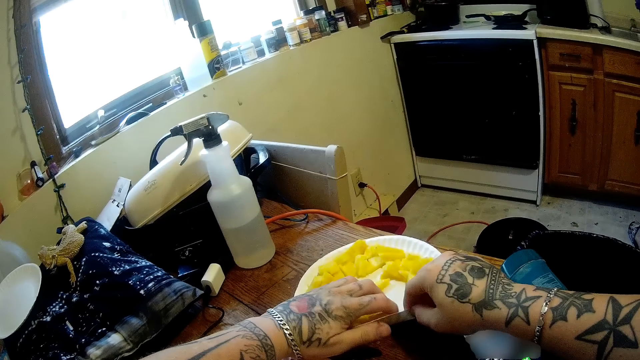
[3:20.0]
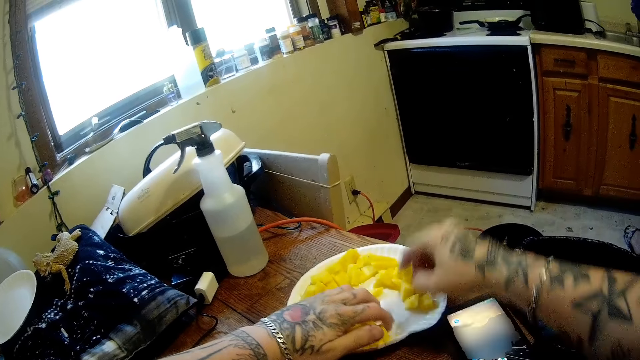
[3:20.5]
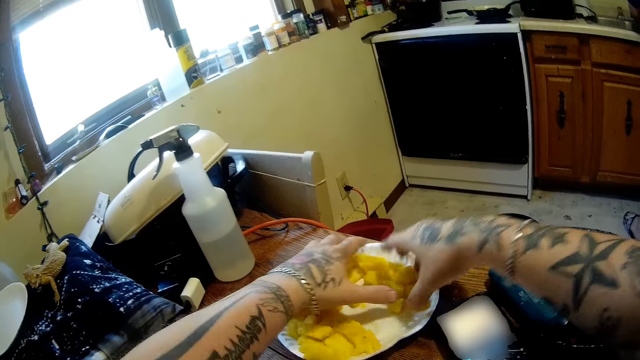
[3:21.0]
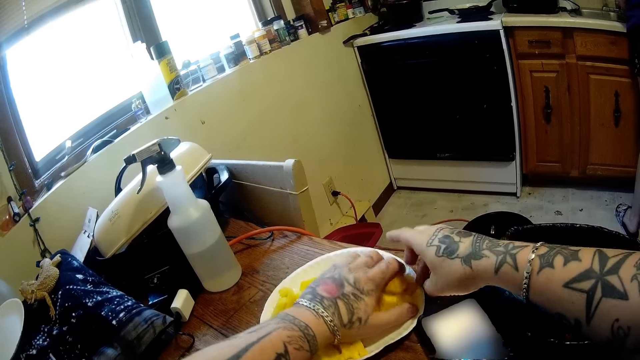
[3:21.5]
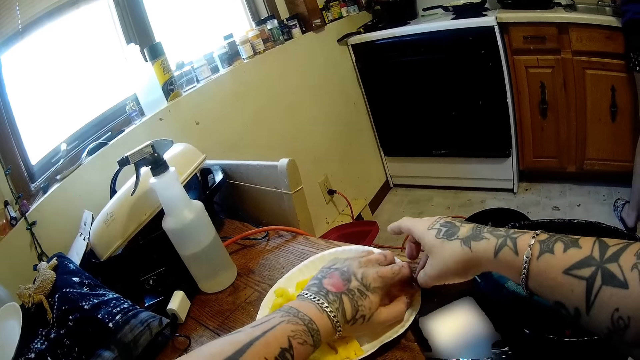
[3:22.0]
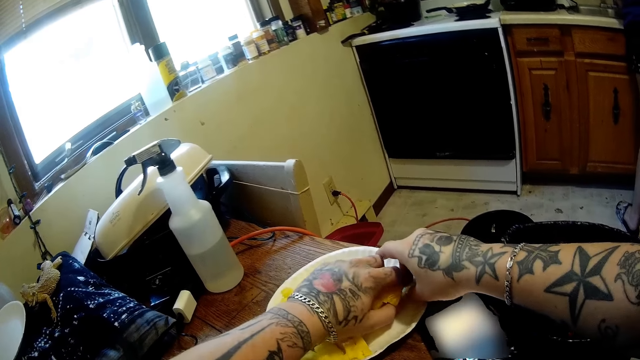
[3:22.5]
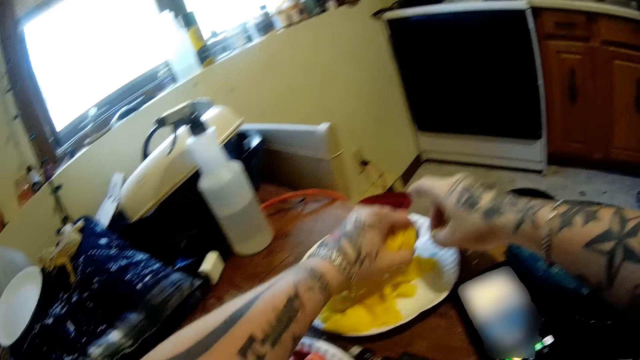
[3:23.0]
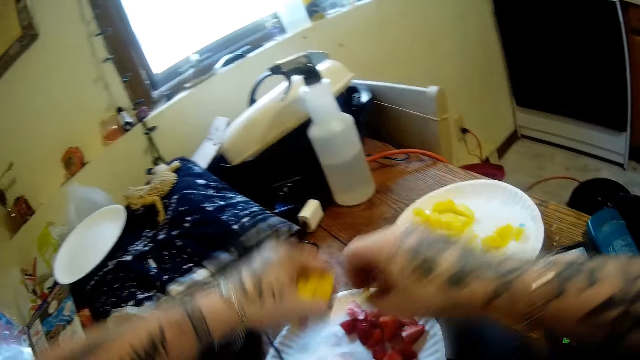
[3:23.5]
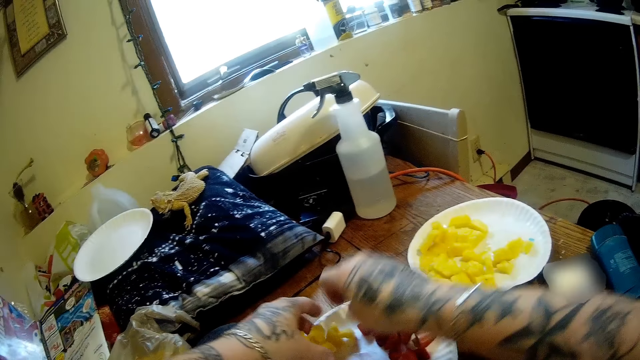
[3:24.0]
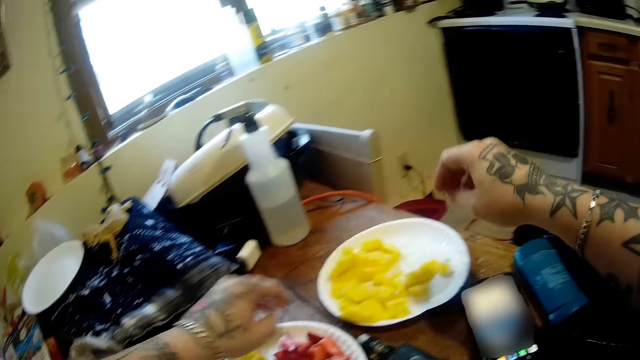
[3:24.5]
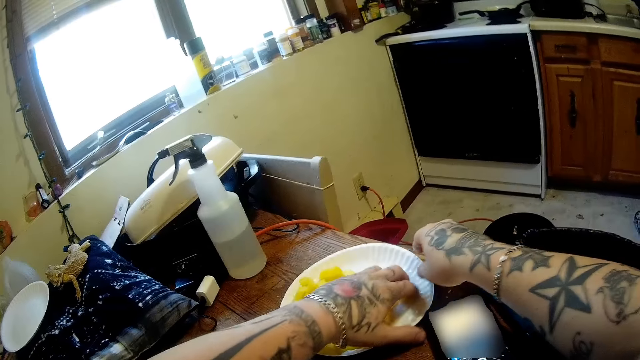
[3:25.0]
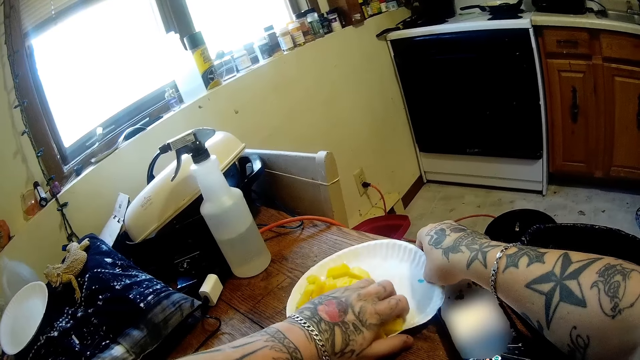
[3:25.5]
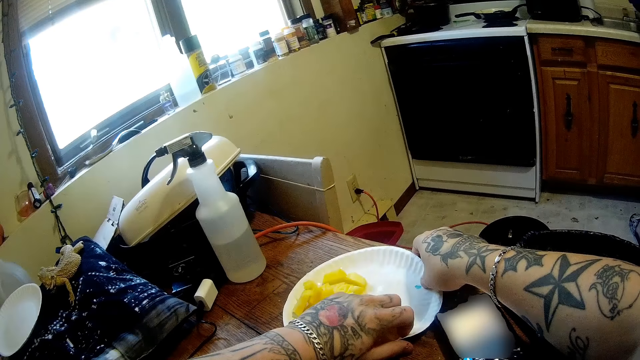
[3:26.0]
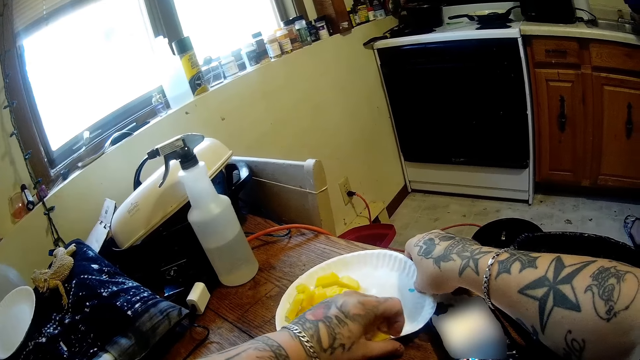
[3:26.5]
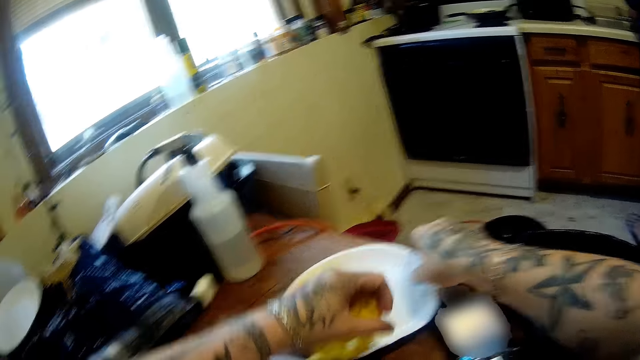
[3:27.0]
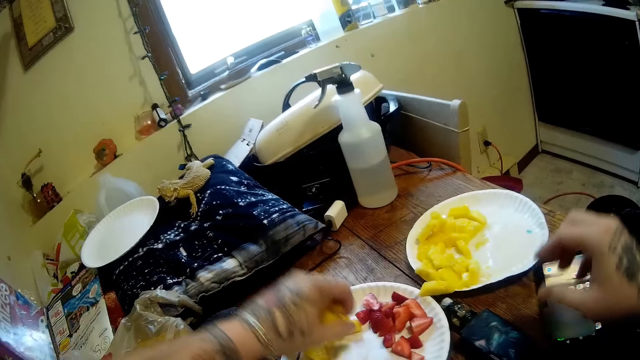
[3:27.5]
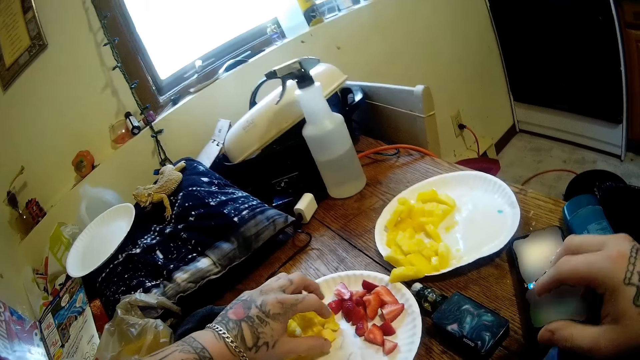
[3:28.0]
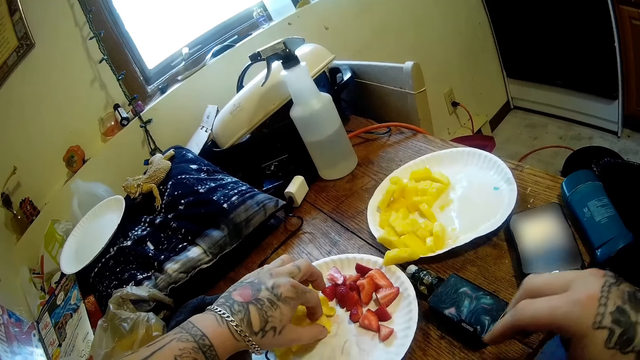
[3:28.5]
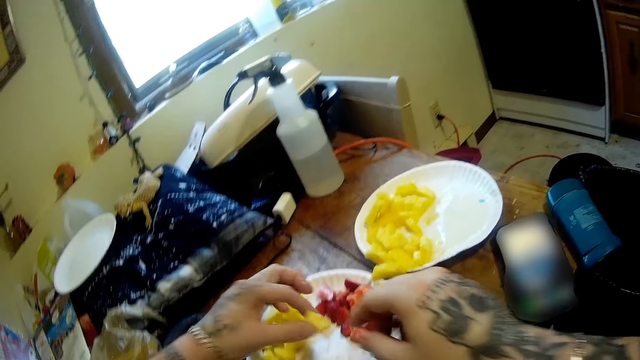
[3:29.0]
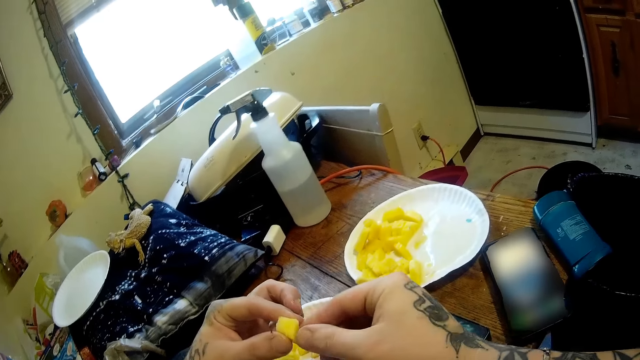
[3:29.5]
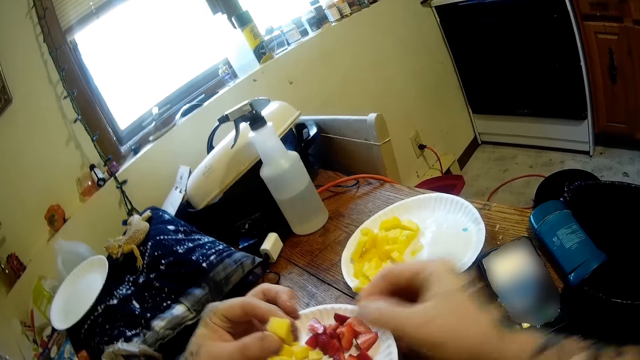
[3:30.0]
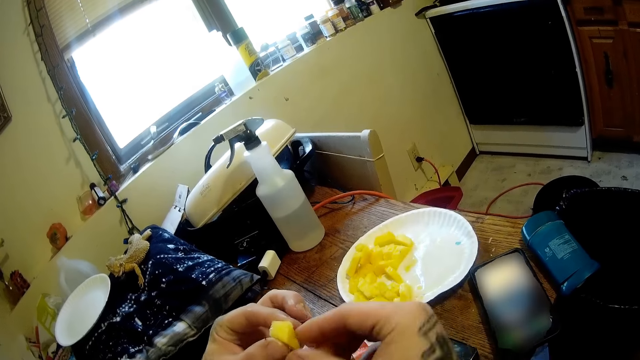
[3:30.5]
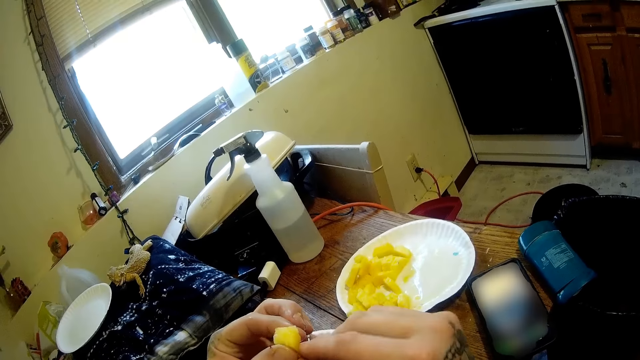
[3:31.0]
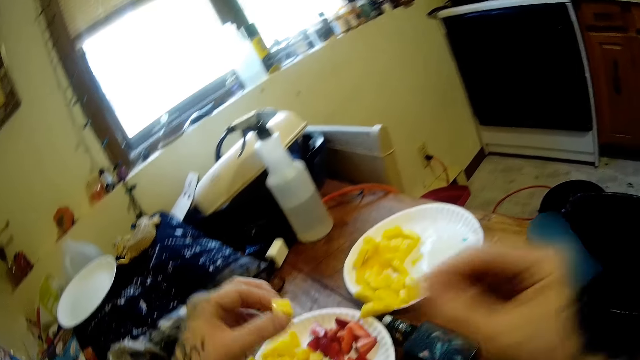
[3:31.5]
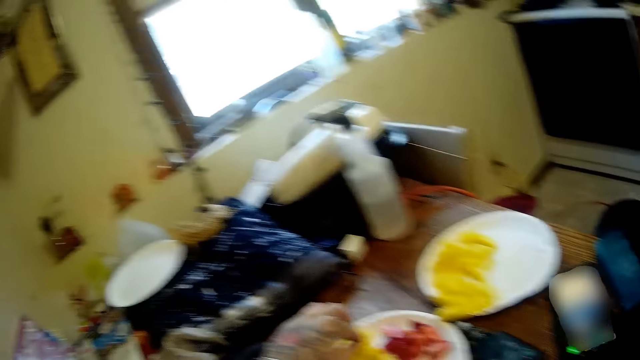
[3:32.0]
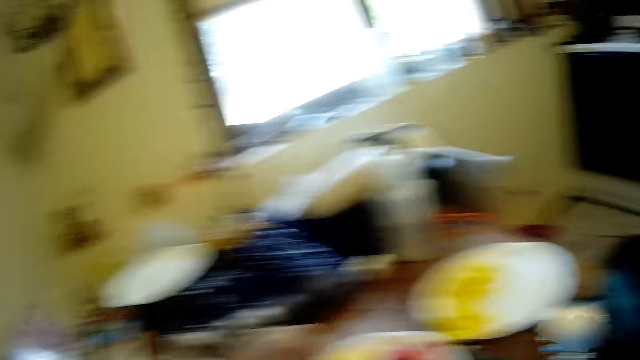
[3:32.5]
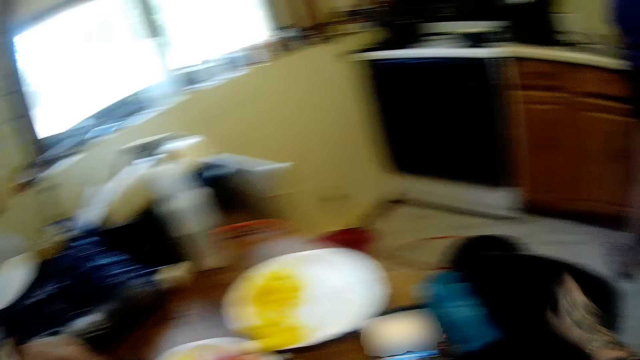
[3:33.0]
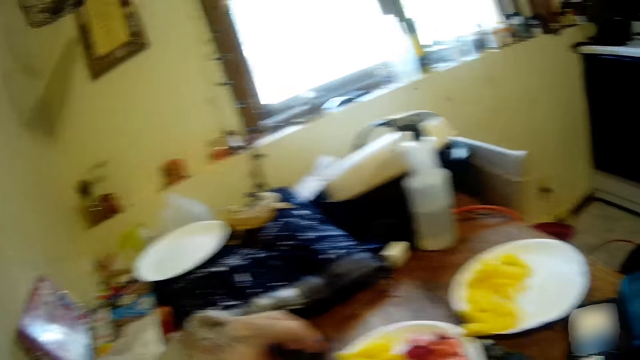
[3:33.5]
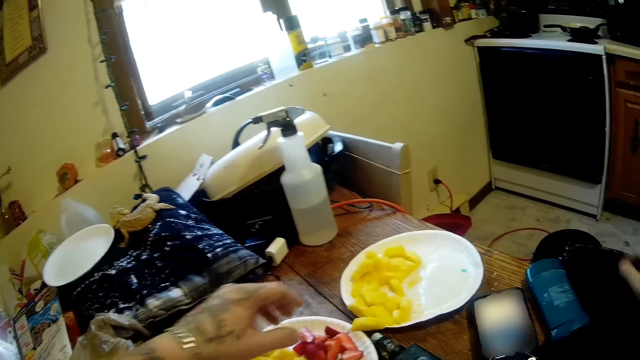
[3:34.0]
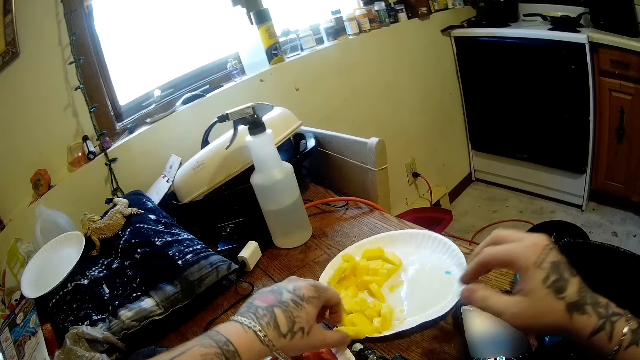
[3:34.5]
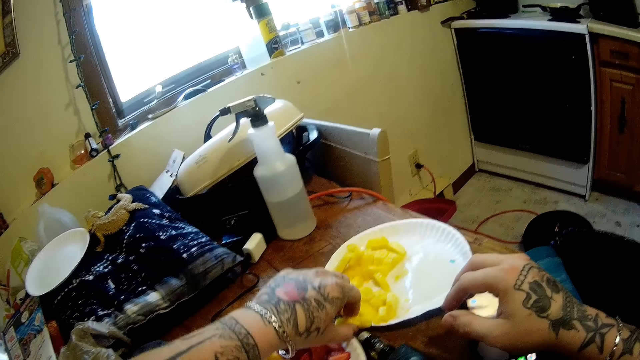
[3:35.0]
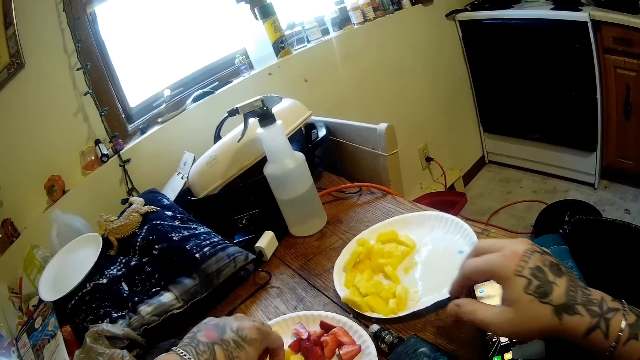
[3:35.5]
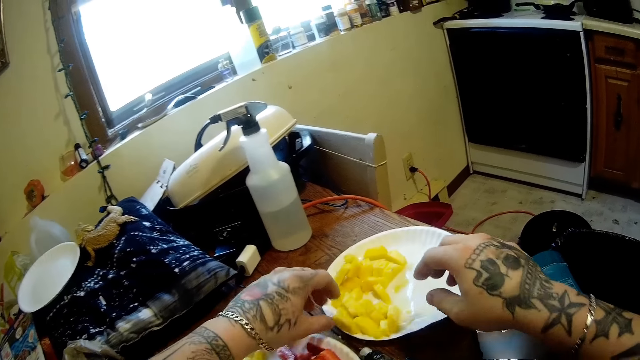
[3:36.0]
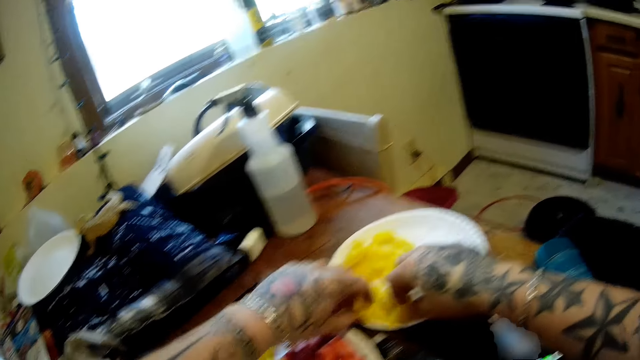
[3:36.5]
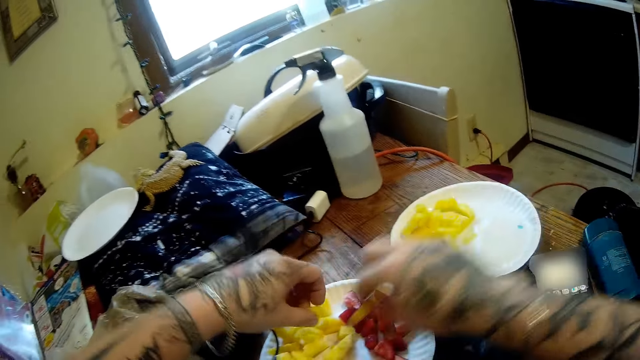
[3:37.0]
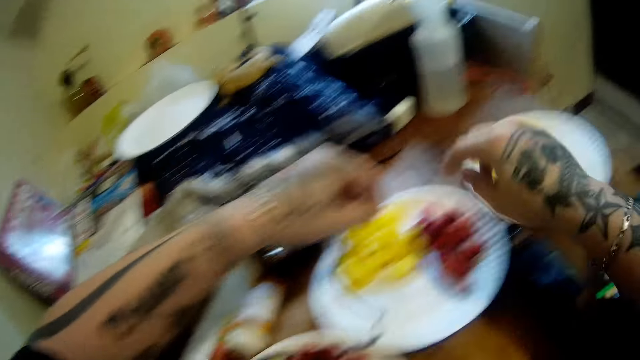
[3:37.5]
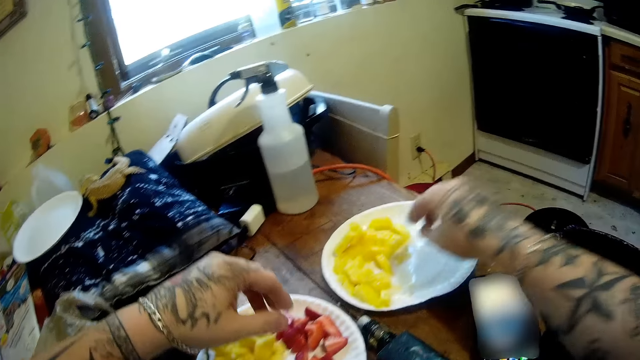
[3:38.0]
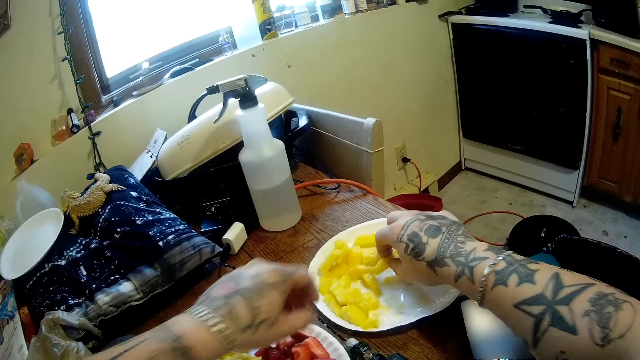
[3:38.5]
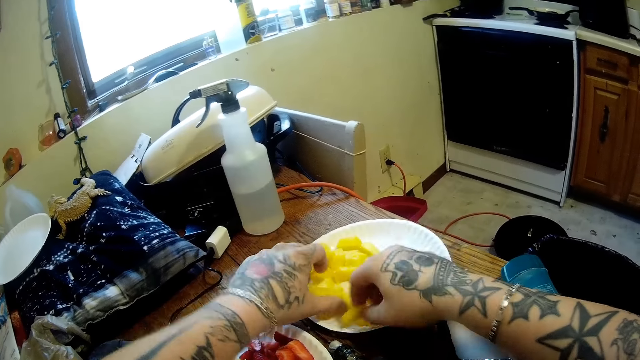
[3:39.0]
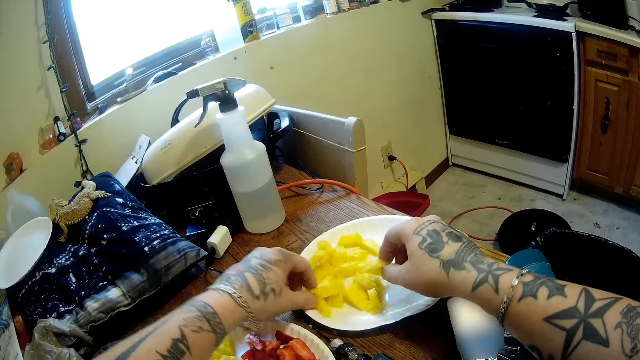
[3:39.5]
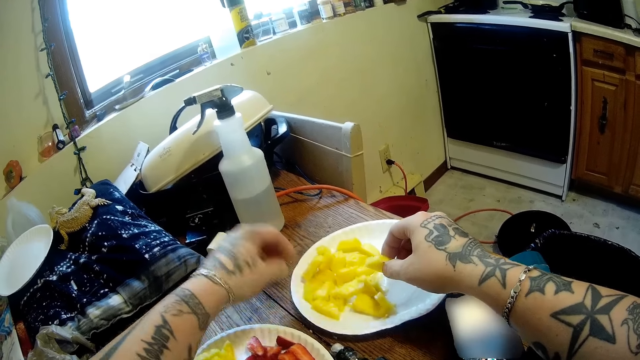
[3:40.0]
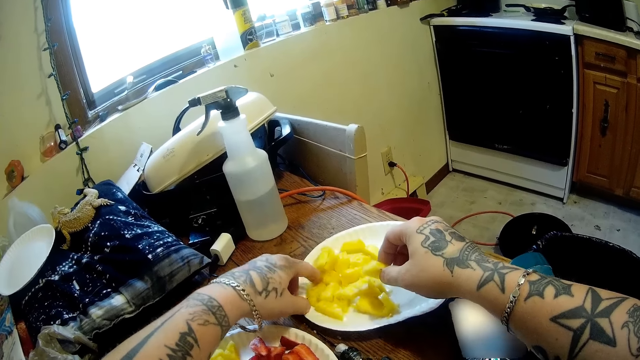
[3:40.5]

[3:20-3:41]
The camera wearer puts a sweet potato in a plate. He peels the sweet potato with his hands. He puts the sweet potato in the plate. He arranges the sweet potato in the plate.
